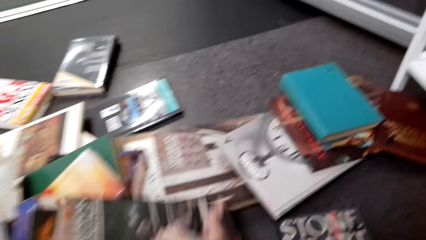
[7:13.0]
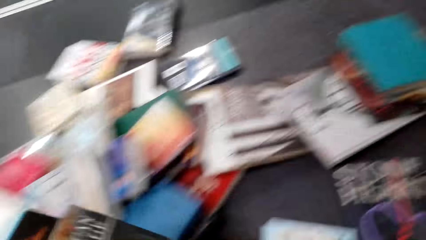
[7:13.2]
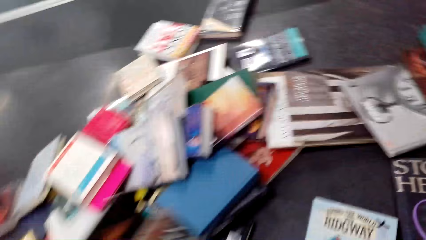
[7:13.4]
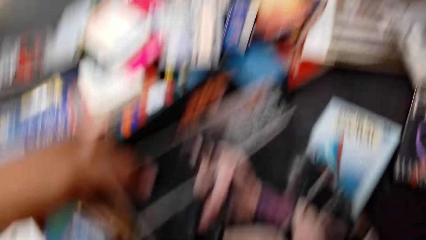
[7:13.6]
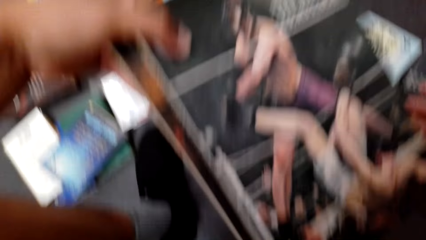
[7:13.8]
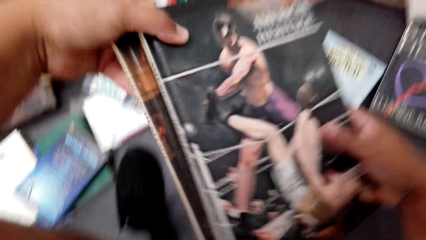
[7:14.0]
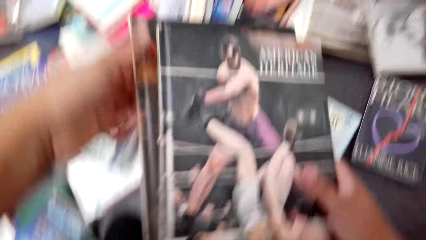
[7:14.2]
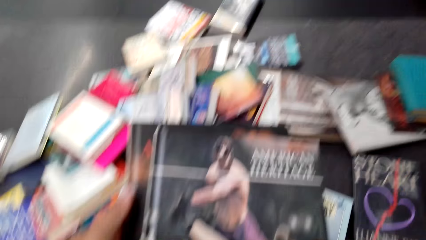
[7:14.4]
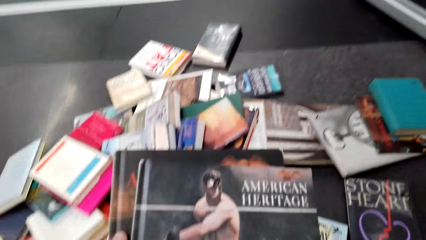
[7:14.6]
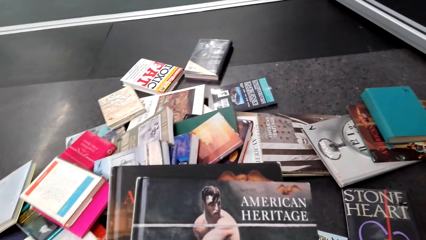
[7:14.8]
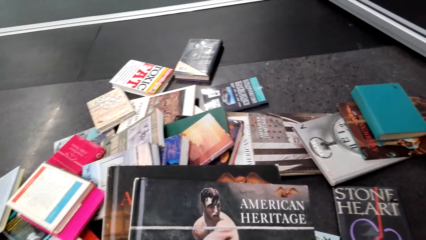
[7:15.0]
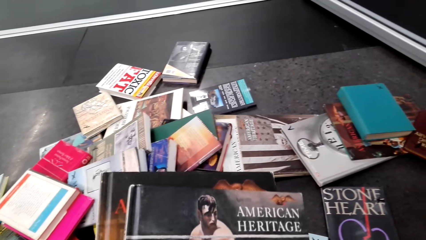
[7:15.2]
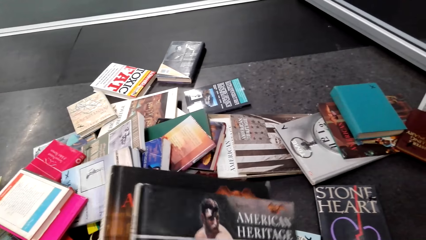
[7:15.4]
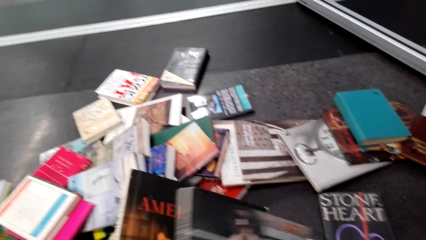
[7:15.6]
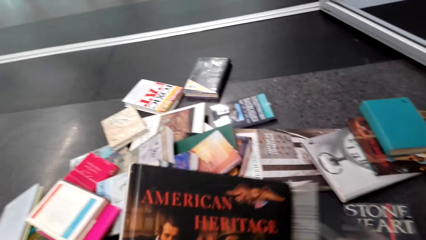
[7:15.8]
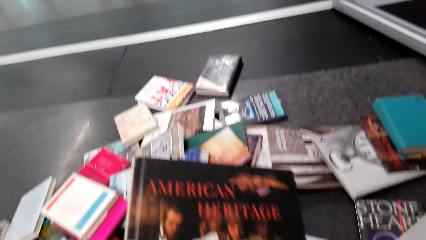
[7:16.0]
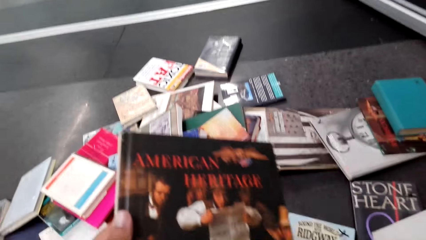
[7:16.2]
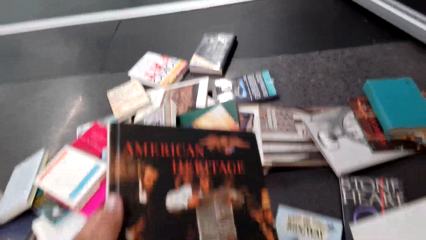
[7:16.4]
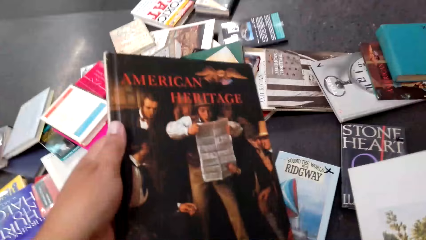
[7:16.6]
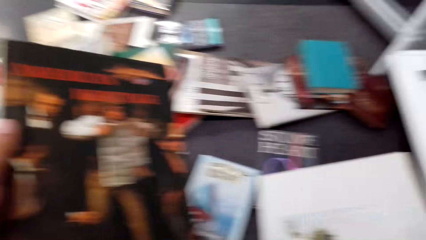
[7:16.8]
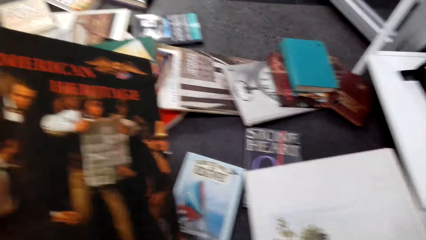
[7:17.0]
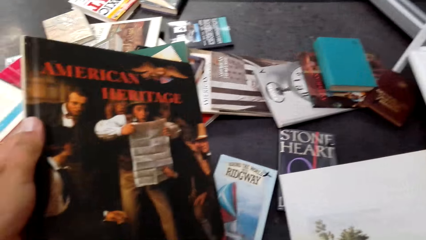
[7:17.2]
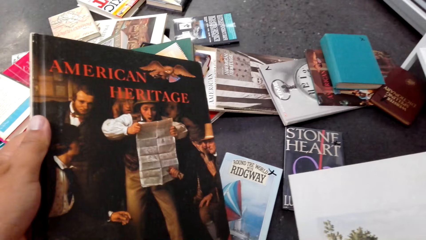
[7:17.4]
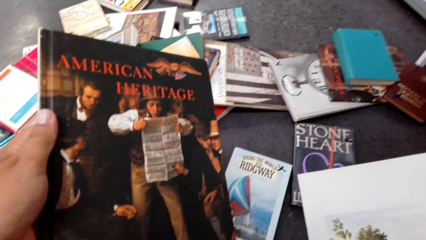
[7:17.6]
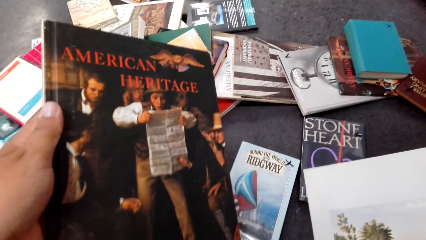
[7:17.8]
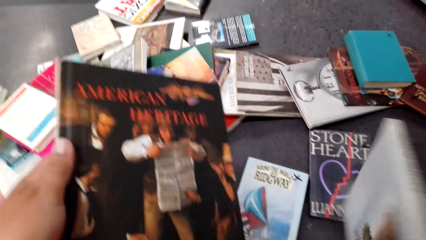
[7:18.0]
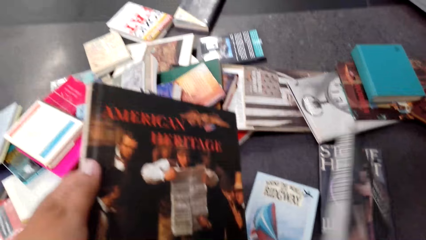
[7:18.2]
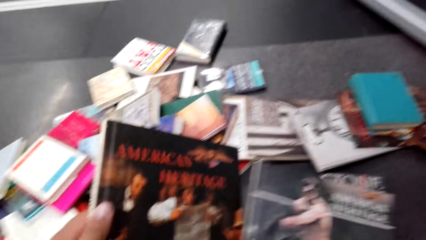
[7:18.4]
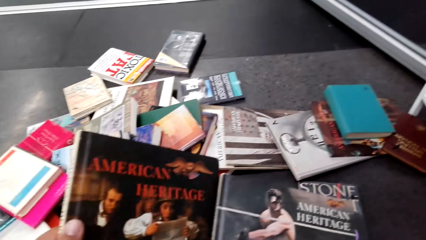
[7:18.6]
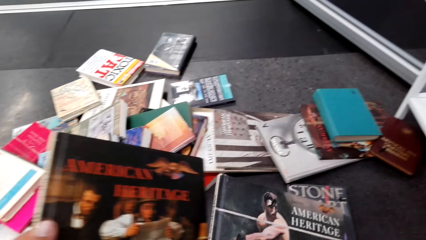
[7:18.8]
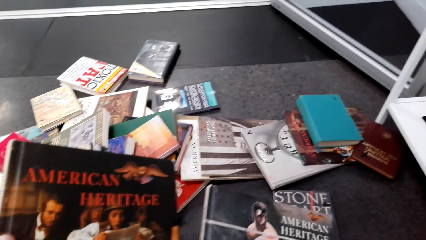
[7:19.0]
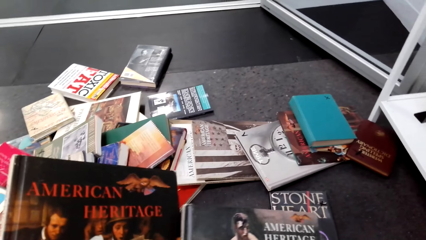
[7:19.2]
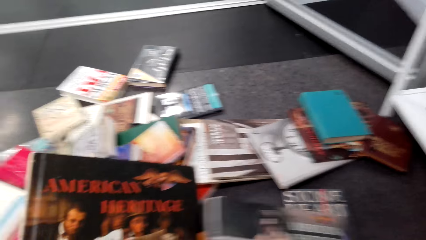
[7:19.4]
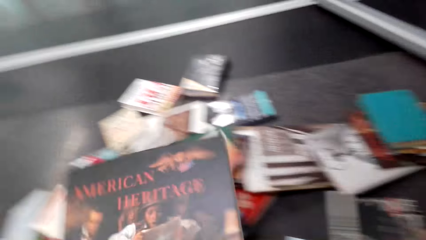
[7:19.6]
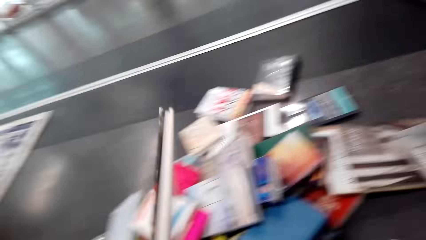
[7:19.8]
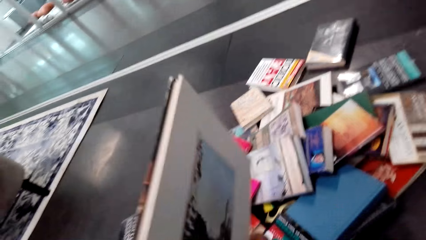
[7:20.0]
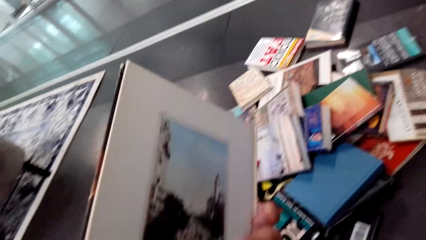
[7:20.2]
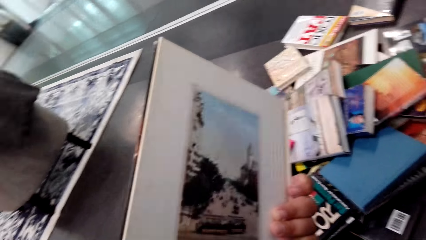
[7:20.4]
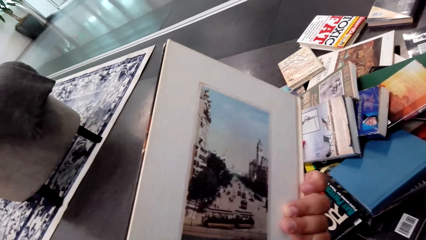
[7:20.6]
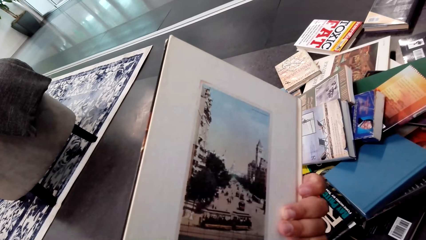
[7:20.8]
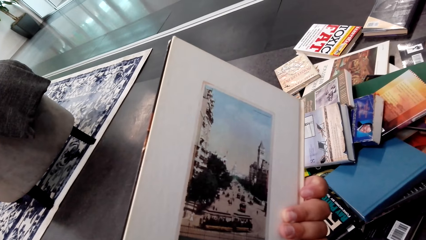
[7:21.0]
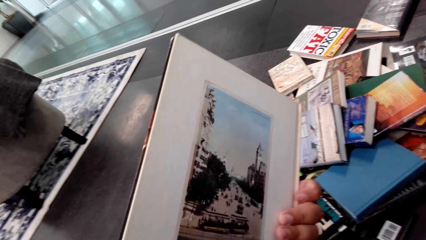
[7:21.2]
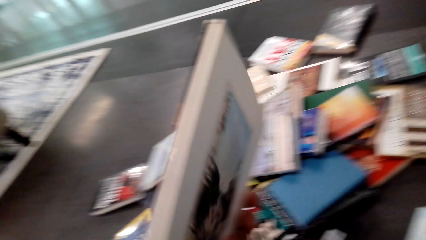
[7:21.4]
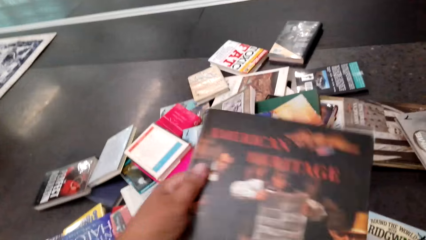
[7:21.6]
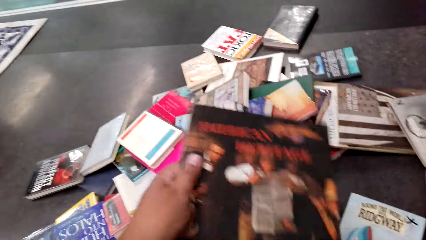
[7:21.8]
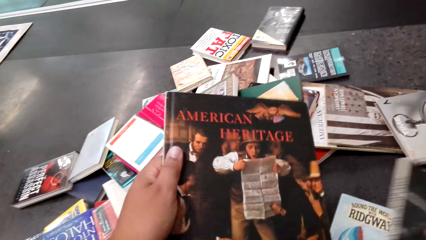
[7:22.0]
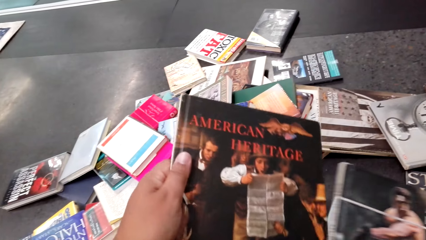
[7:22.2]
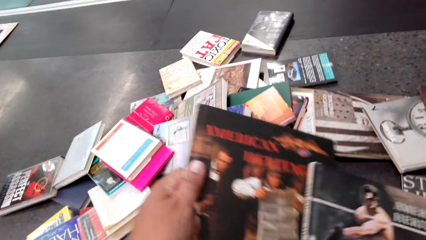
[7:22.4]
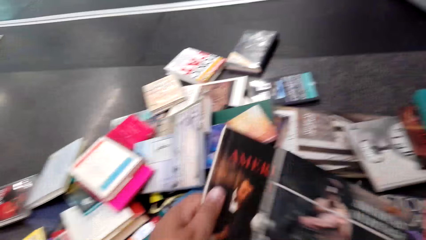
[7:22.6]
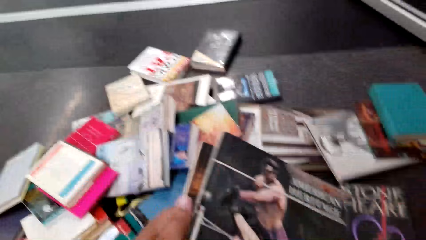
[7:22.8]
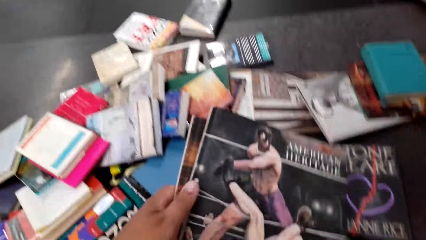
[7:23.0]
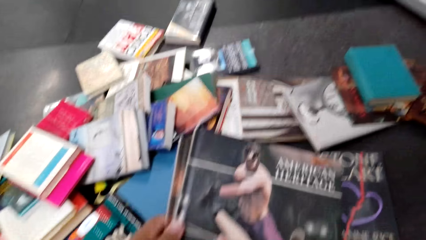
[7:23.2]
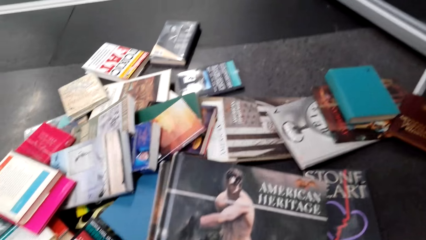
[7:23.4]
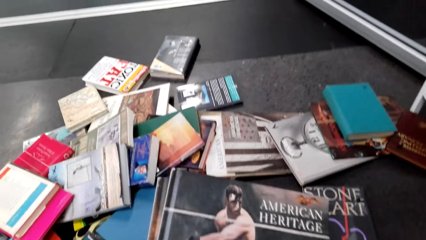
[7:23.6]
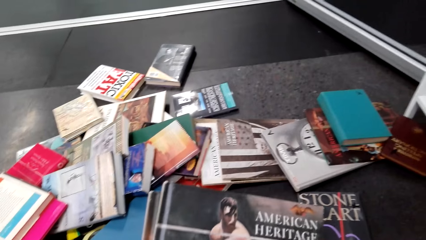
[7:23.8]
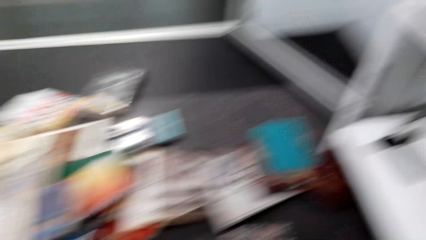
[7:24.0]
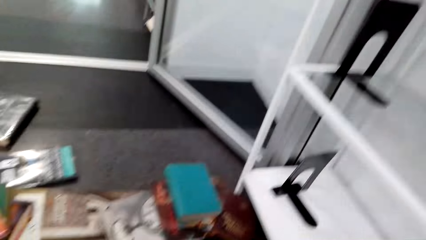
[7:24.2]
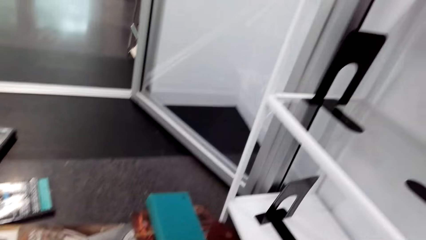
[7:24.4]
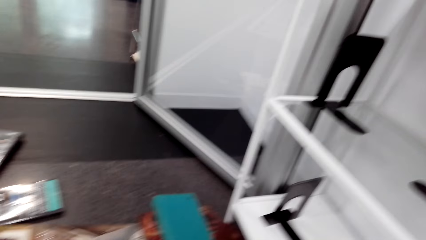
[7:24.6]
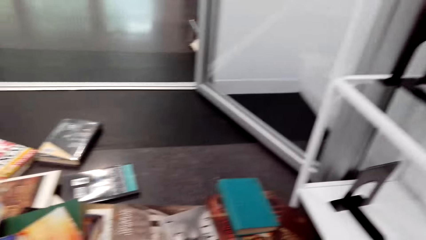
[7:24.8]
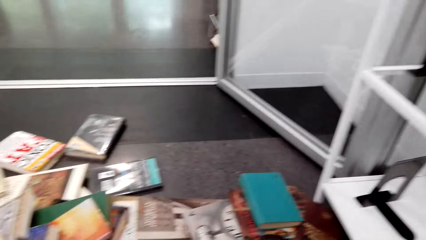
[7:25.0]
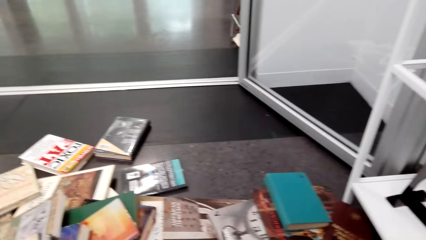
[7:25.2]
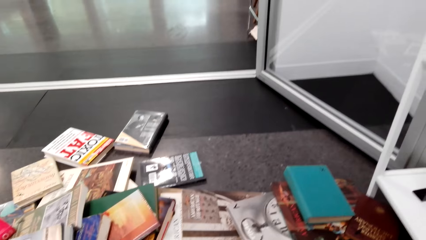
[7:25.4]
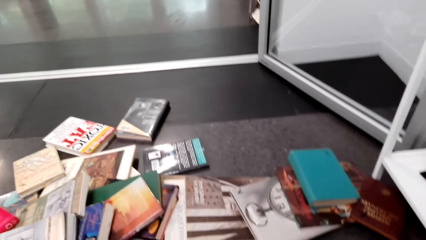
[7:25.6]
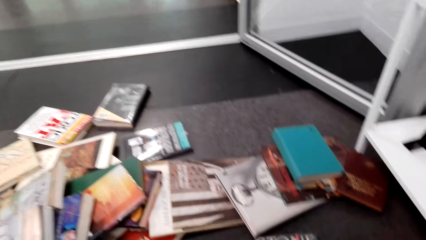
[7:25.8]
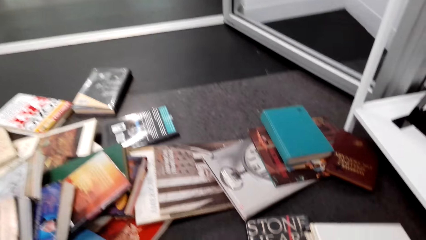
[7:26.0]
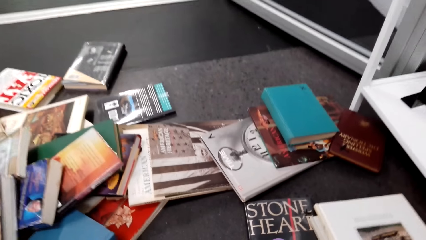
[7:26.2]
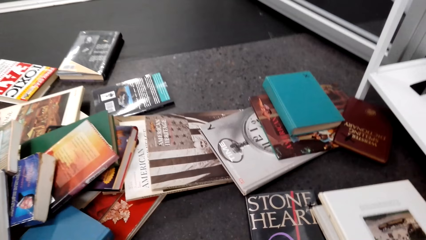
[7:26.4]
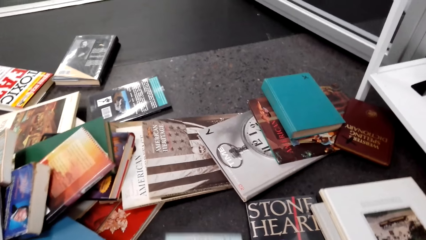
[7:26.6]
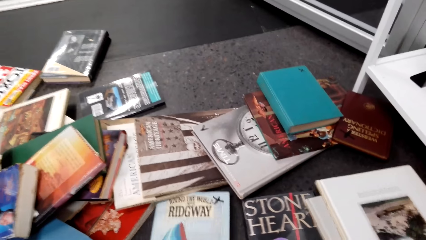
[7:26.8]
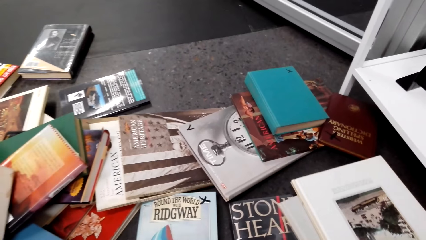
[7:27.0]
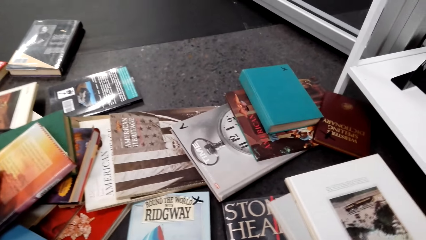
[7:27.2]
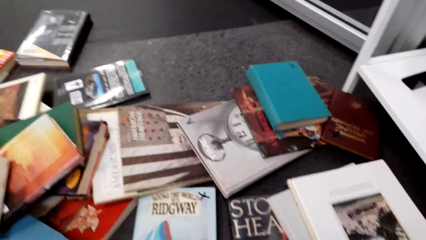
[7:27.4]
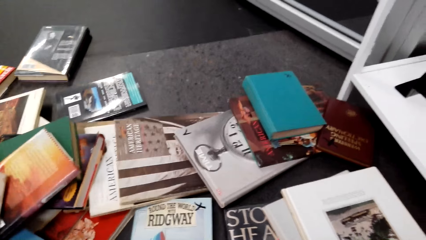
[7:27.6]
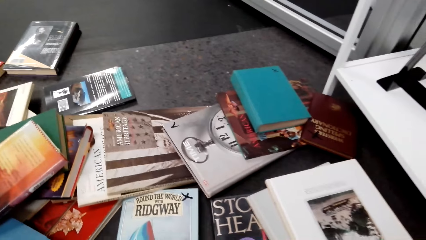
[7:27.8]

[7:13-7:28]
The camera wearer picks books from the floor. They lift the books. They look at the books. They pull the book with the right hand. They look at the book. They move the book. They look at the book. They turn the book. They look at the book. They turn the book and move the book. They place the books together. They look at the book. They look around the room. They look at the books on the floor. They push the books on the floor.
